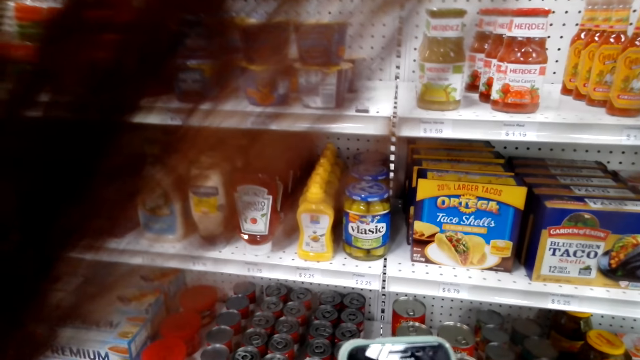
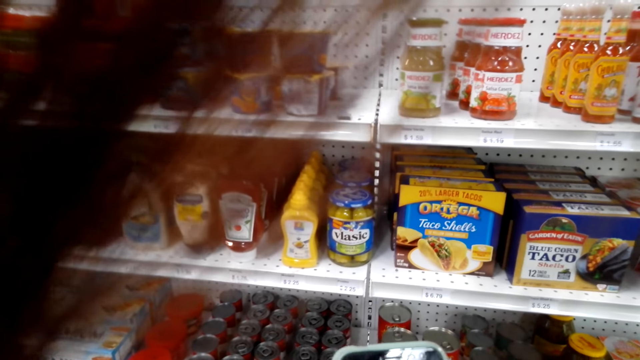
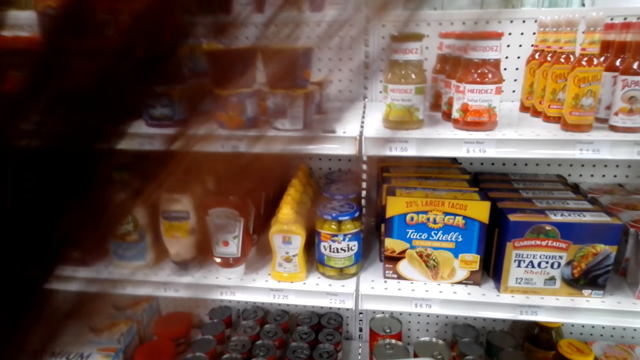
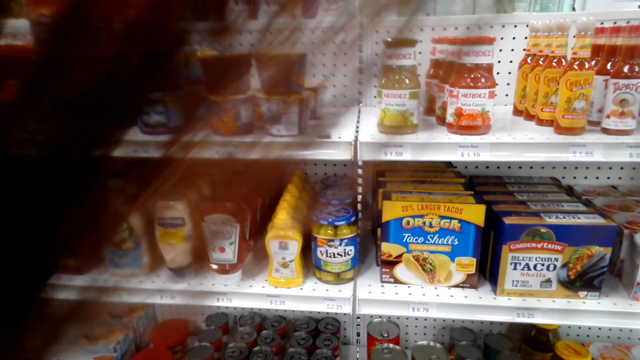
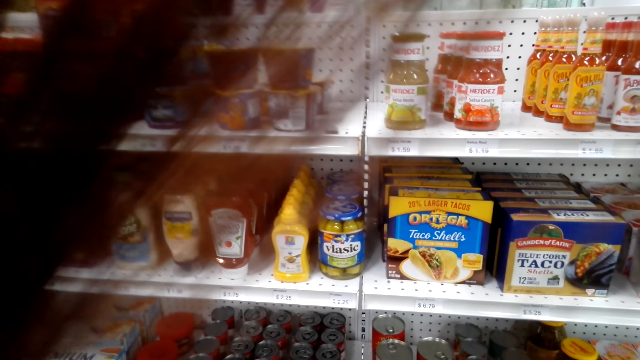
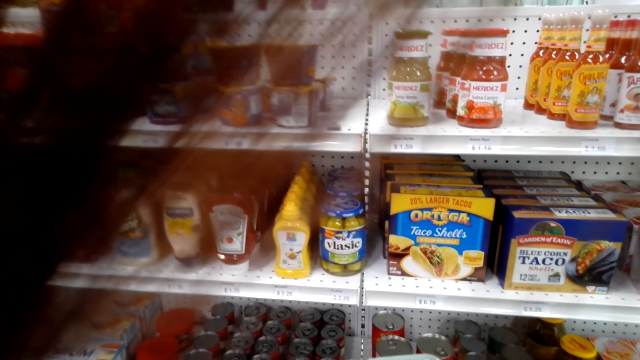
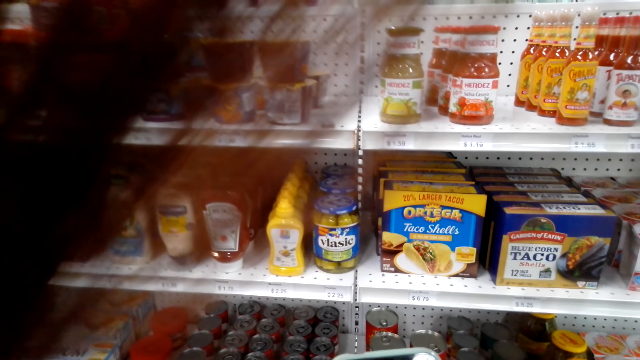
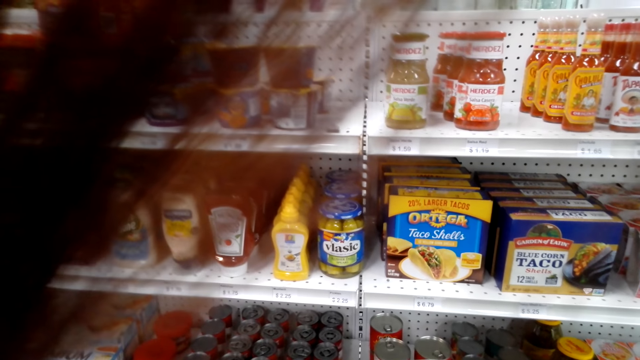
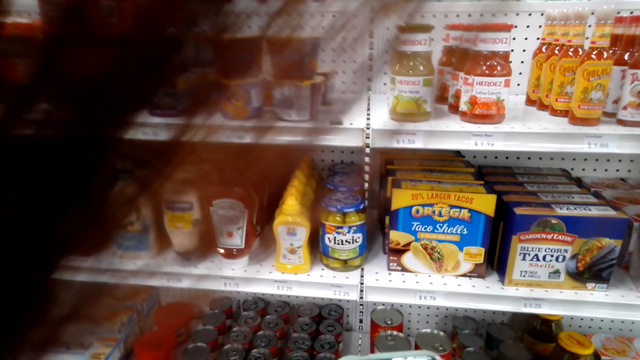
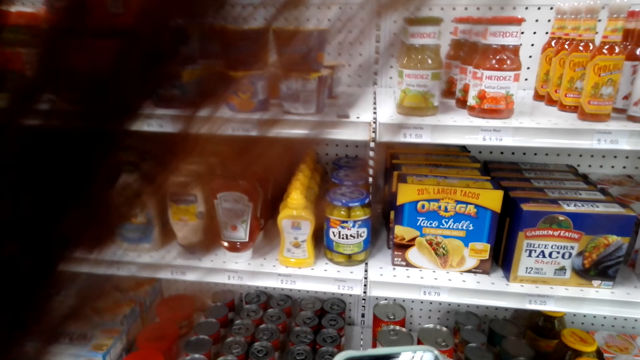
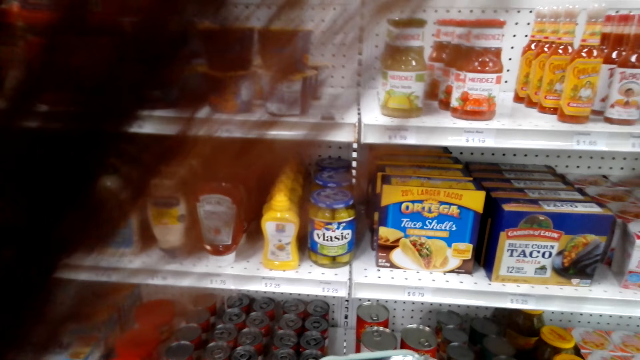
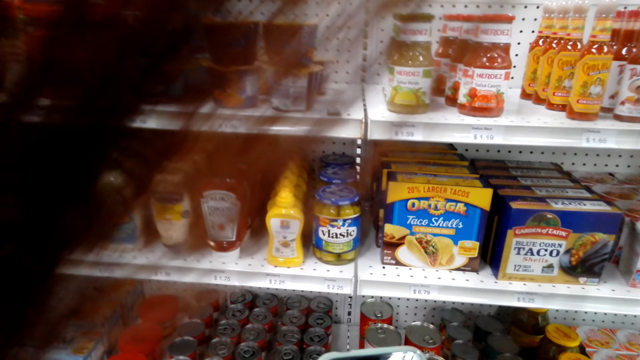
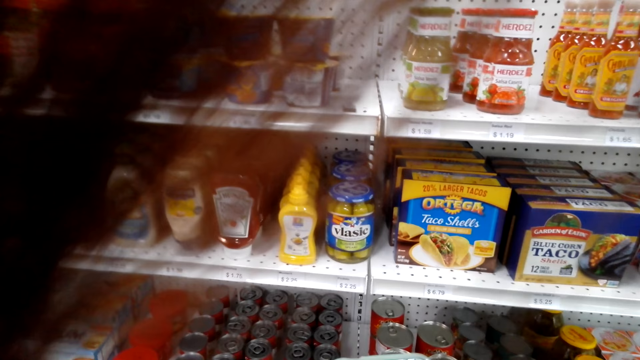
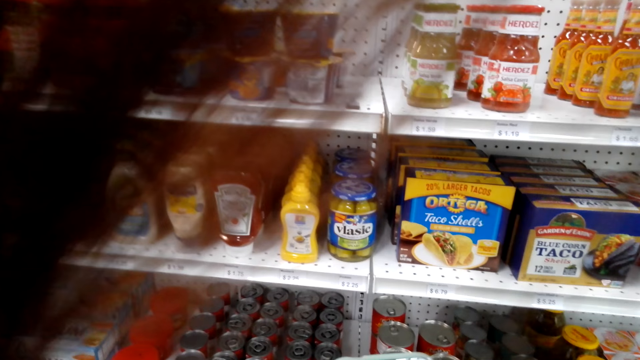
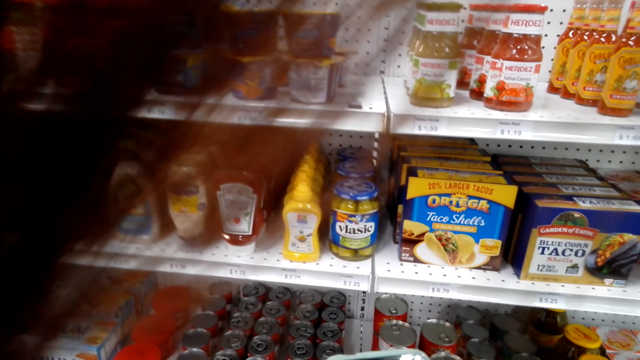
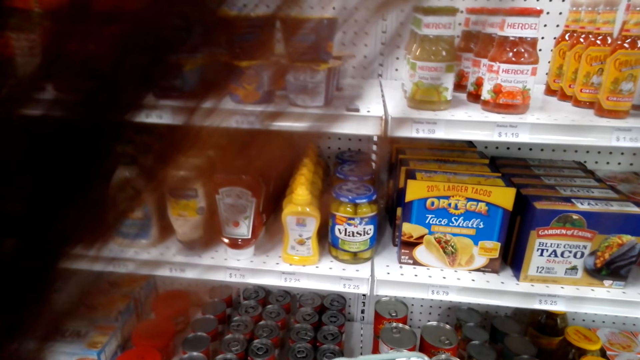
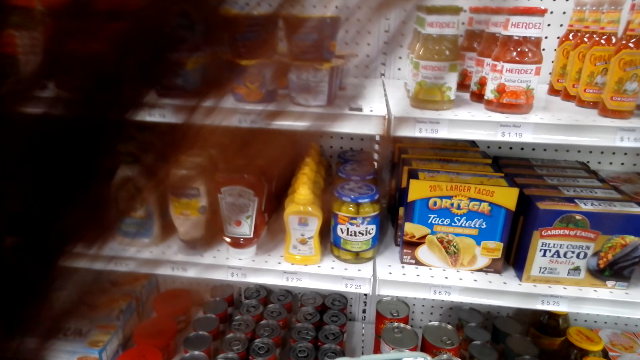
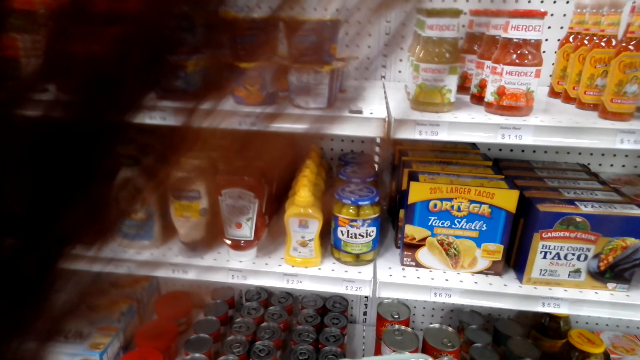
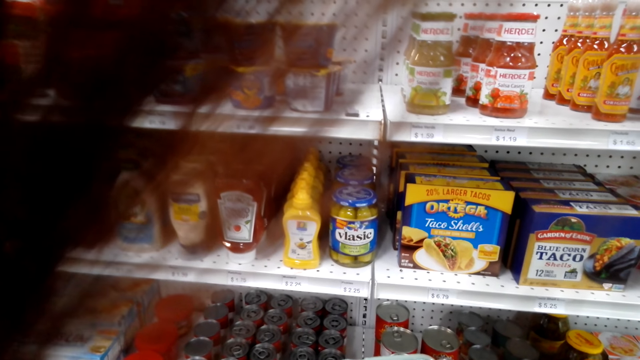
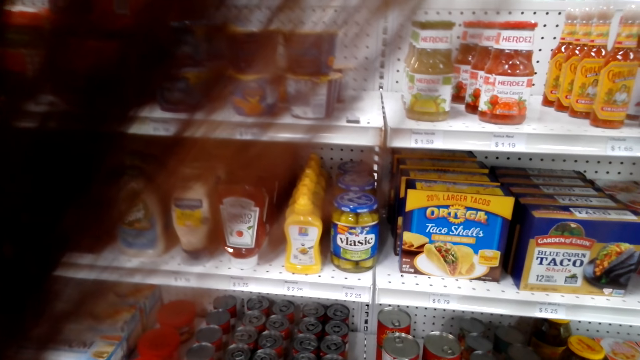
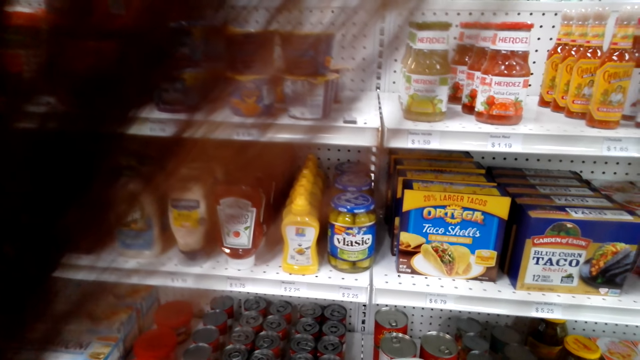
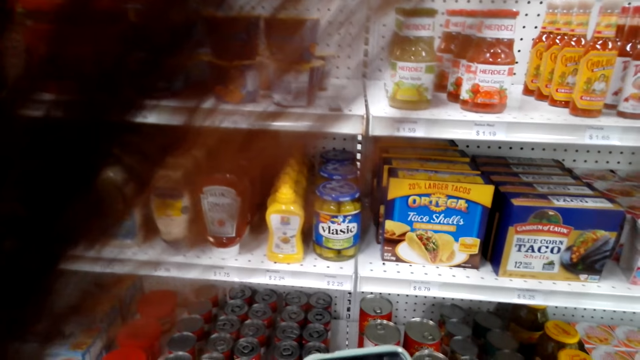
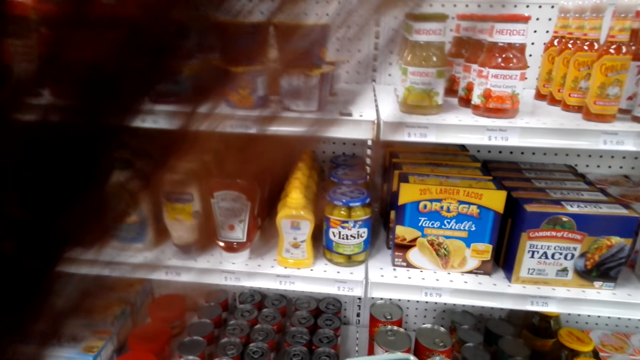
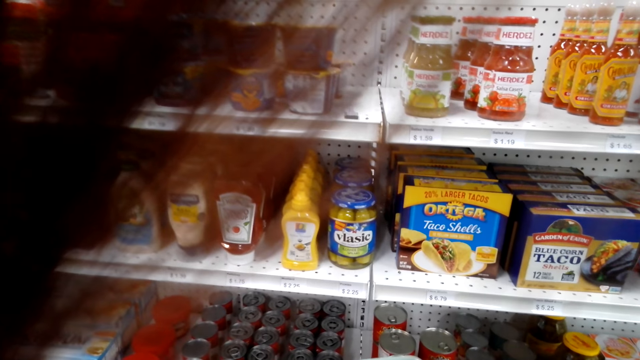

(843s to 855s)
The other woman types something on the phone.

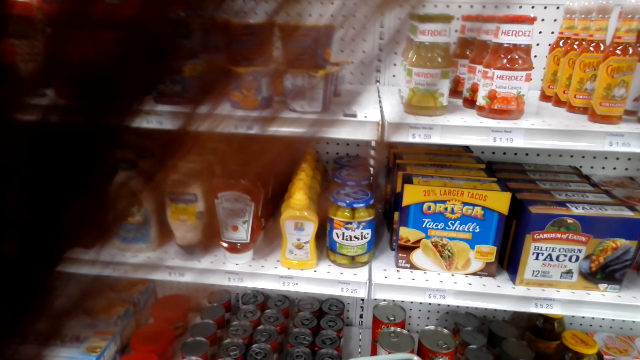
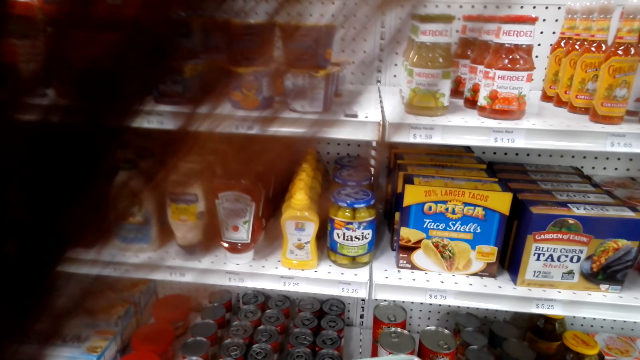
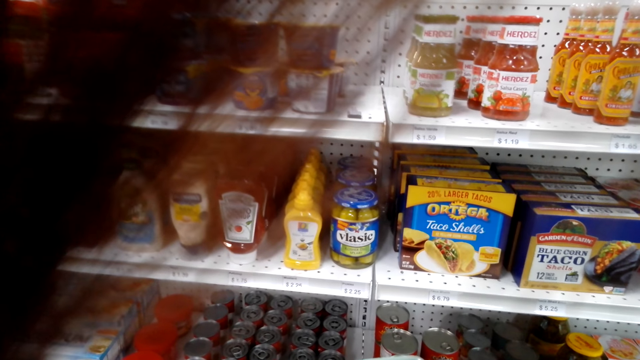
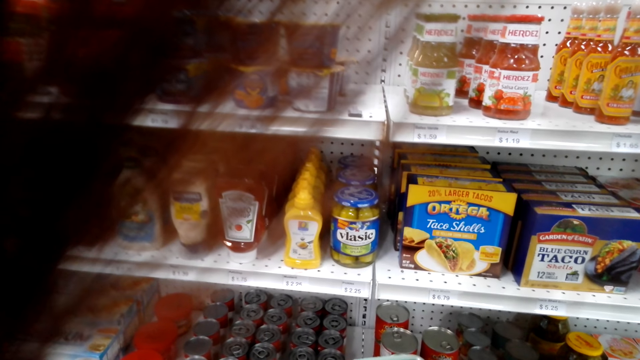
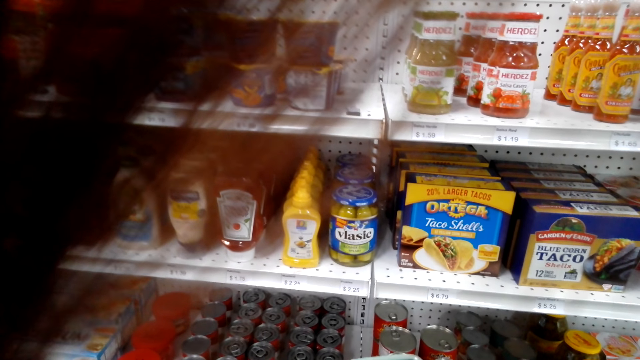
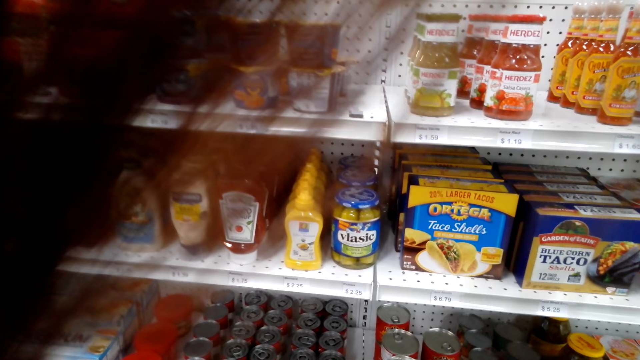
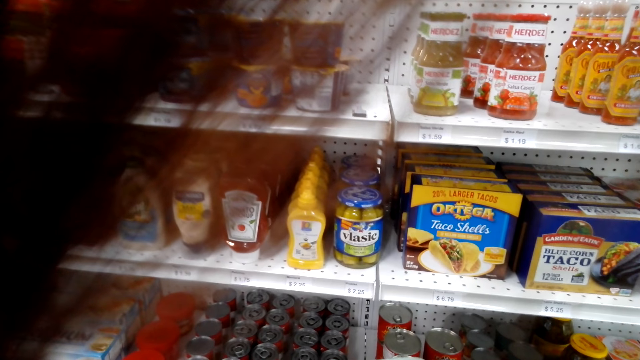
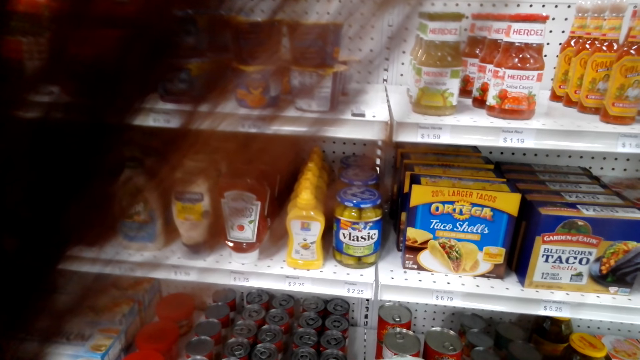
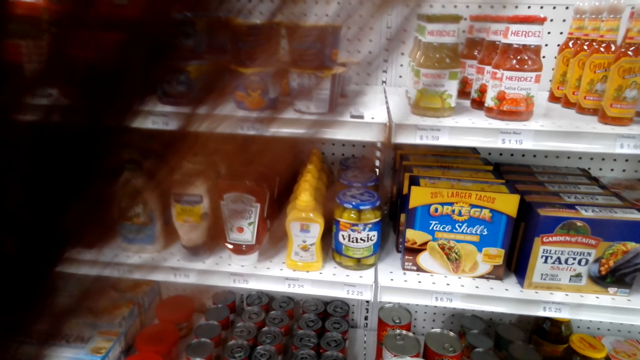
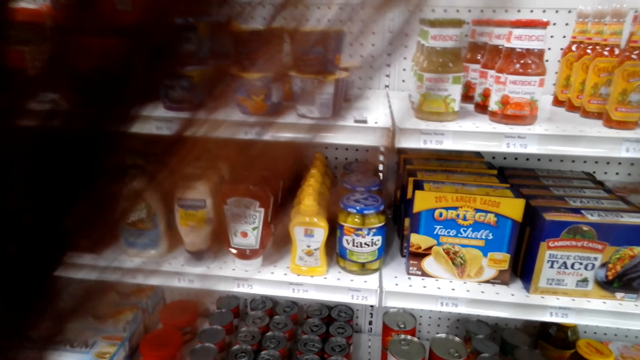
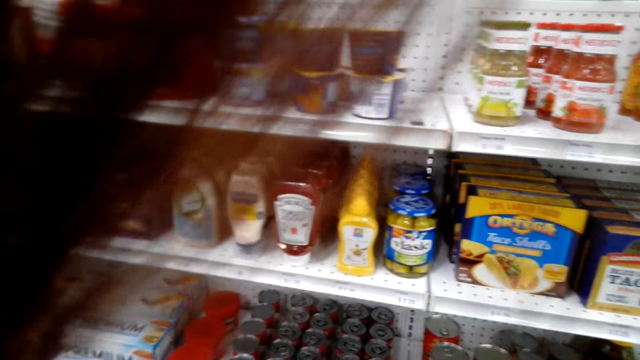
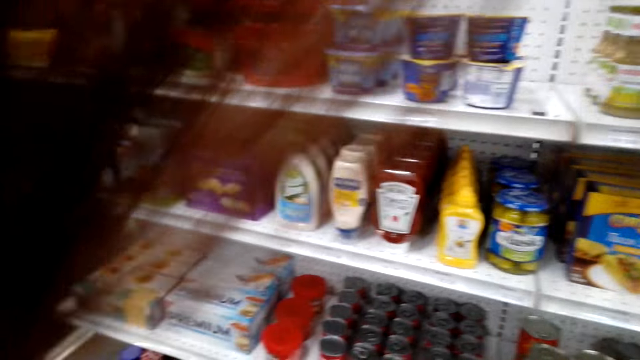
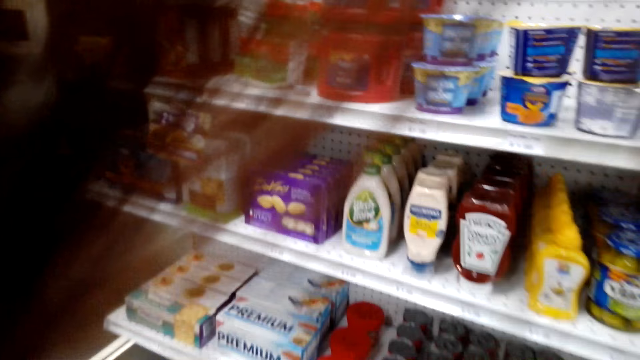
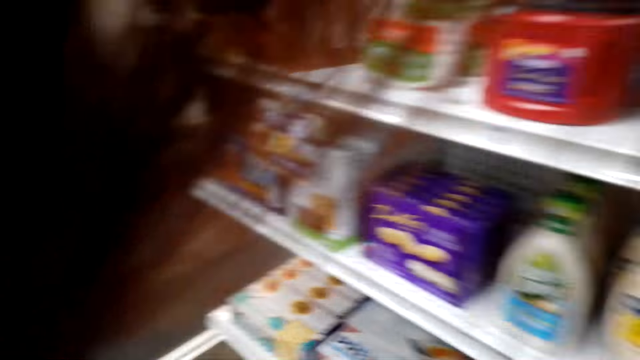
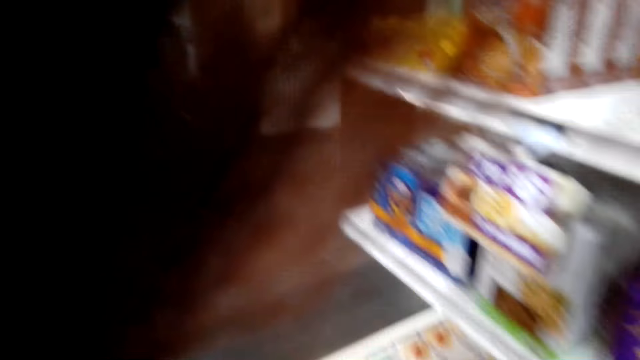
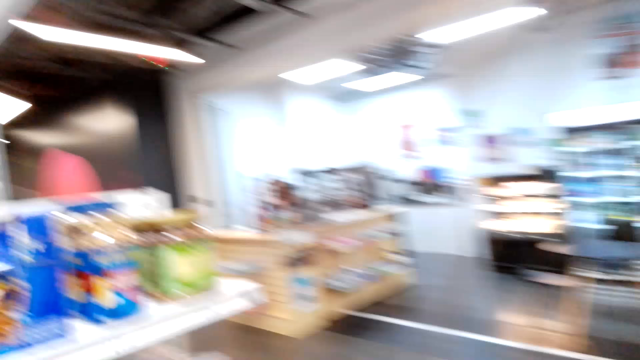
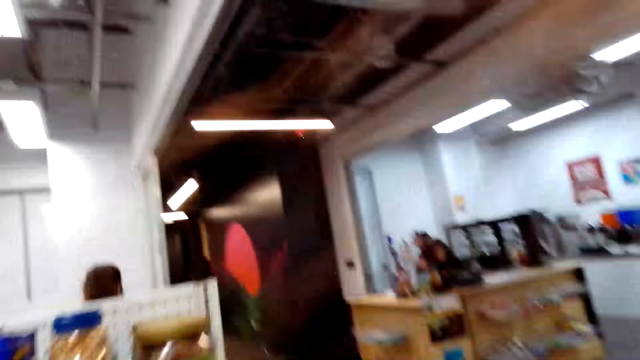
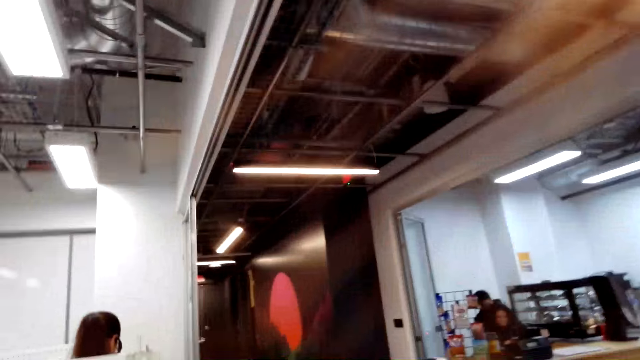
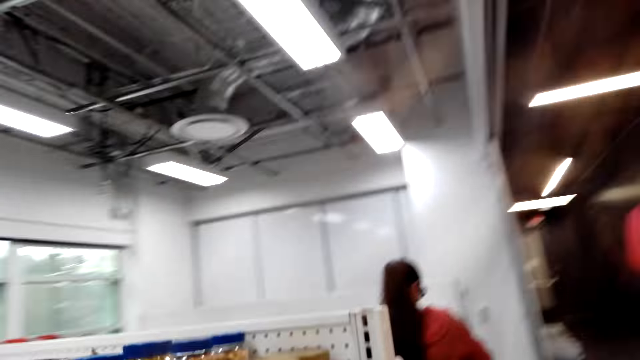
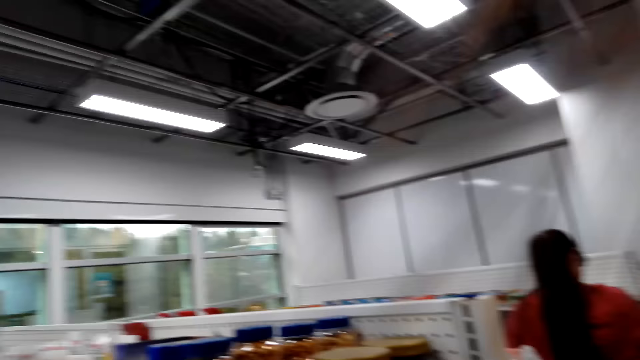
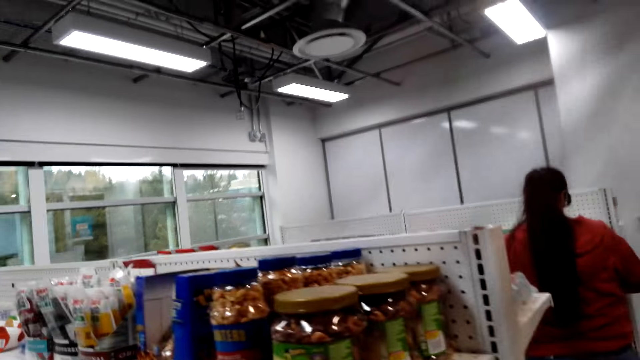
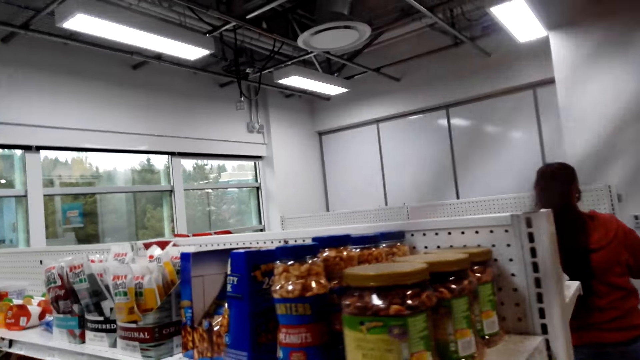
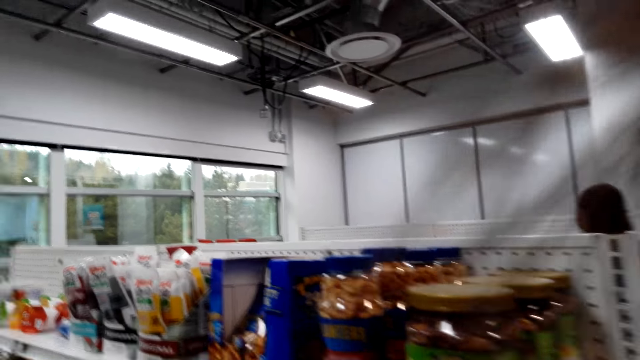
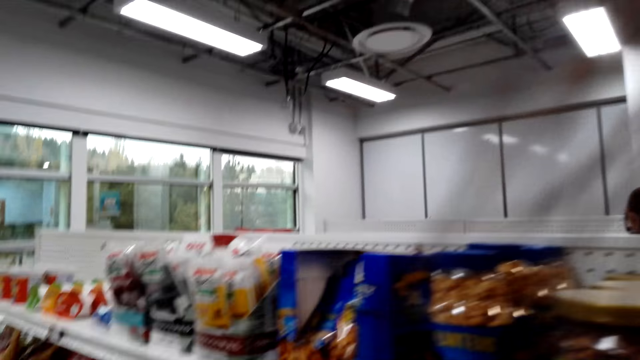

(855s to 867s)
The woman moves around the supermarket with the other woman. The camera wearer walks around the room. The first woman touches something on the shelf.
